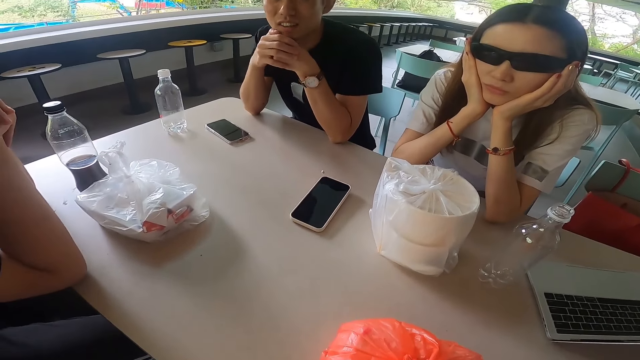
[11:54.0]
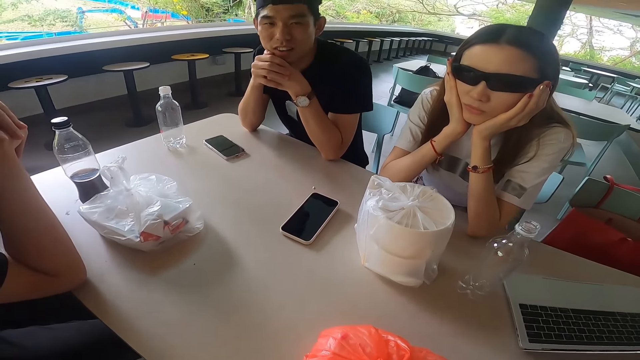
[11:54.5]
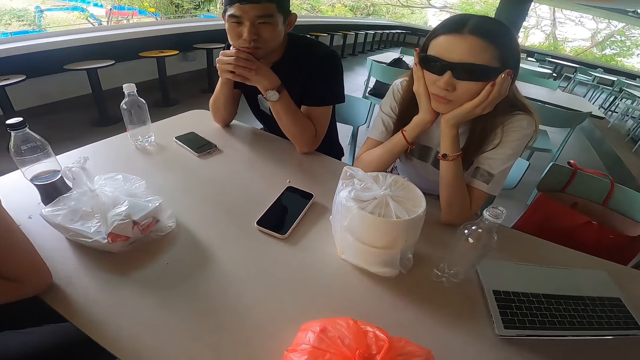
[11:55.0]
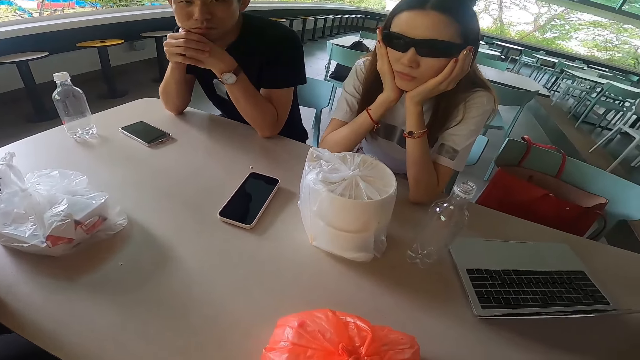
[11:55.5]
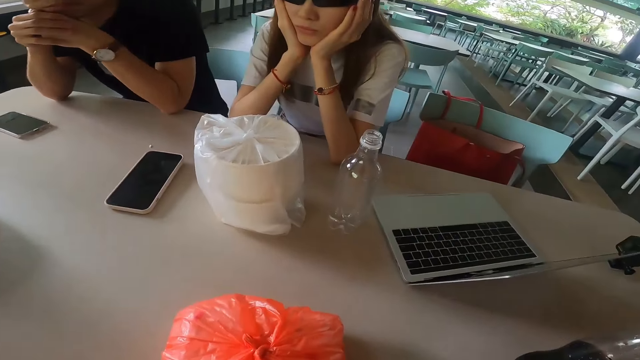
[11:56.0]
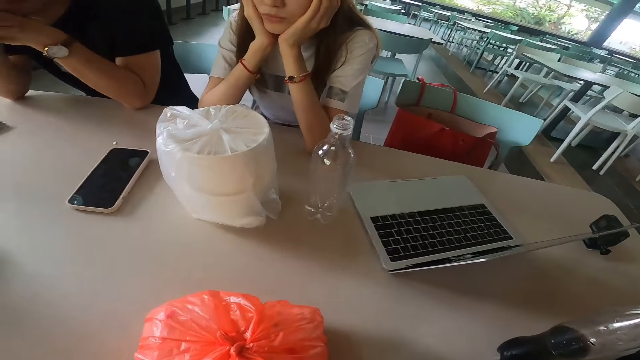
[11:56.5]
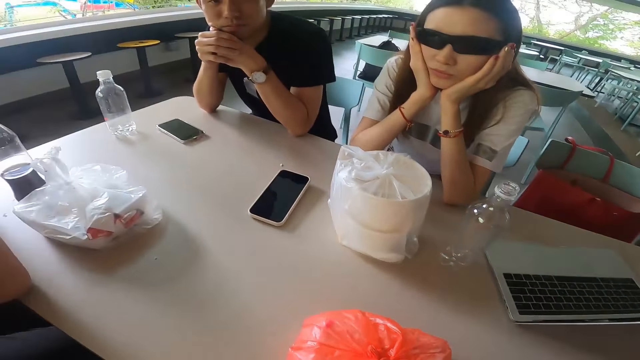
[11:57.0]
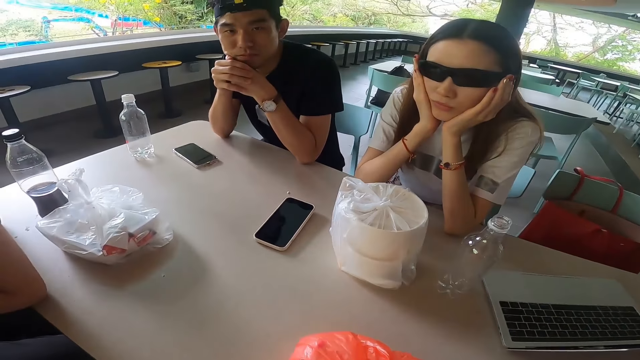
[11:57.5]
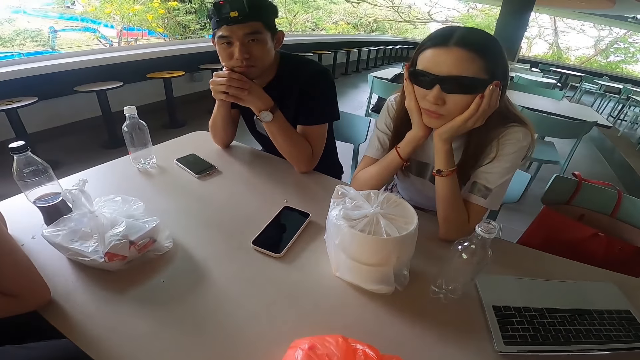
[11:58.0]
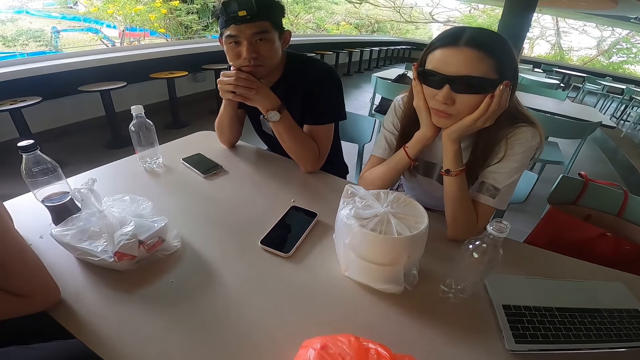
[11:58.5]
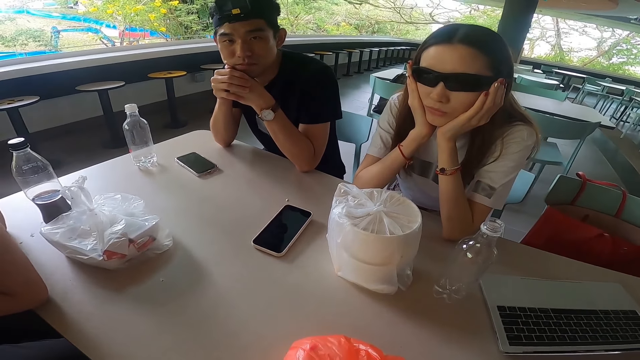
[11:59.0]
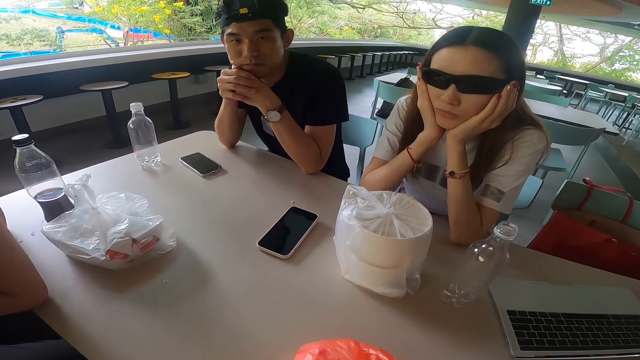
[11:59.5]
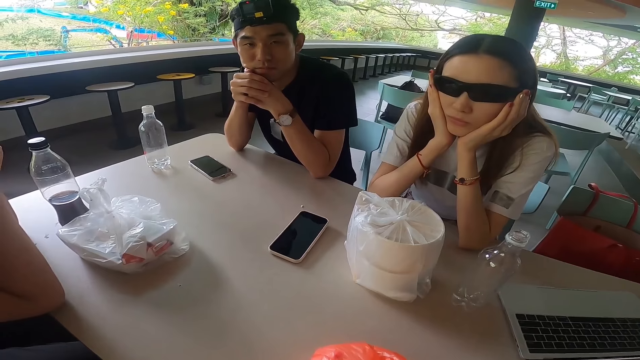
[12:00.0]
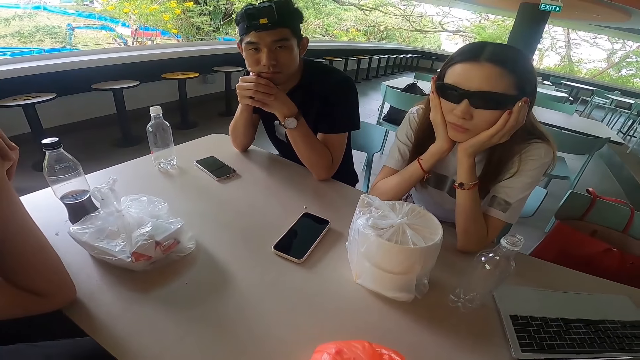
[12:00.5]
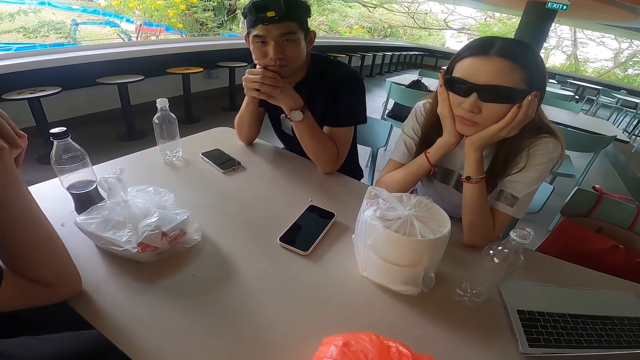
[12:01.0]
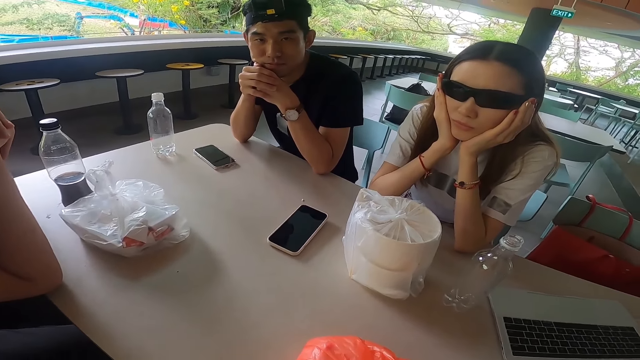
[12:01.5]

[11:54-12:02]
The camera wearer stares at the table.

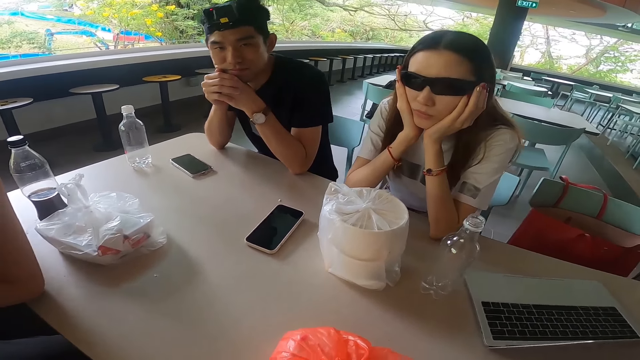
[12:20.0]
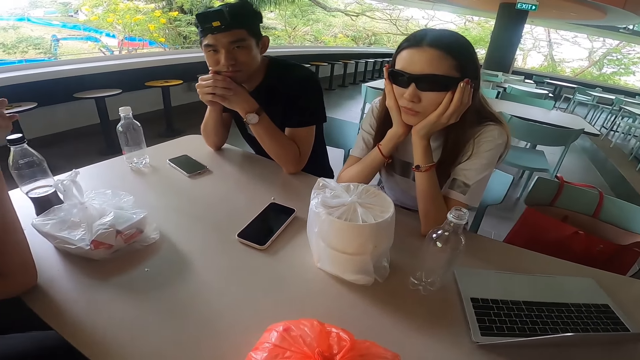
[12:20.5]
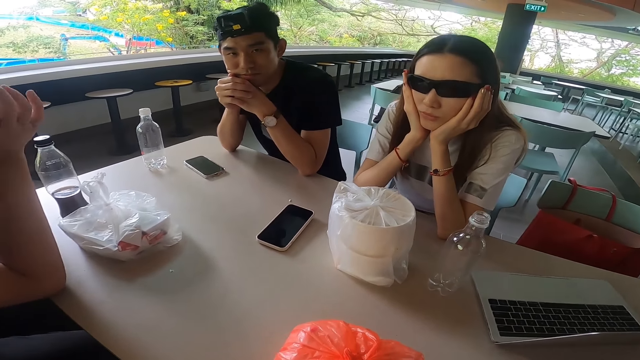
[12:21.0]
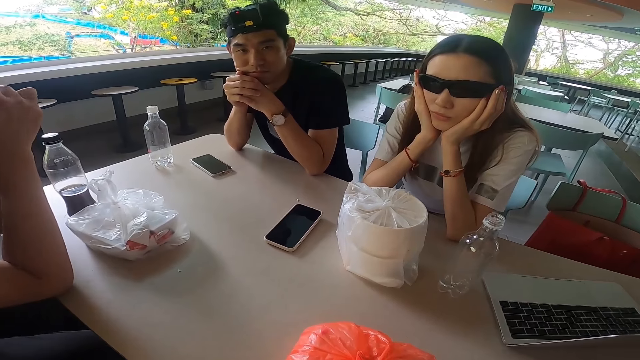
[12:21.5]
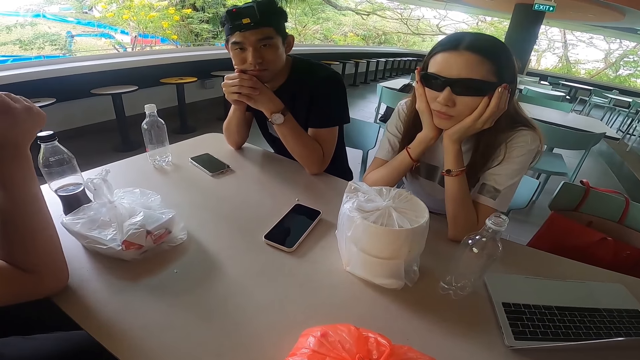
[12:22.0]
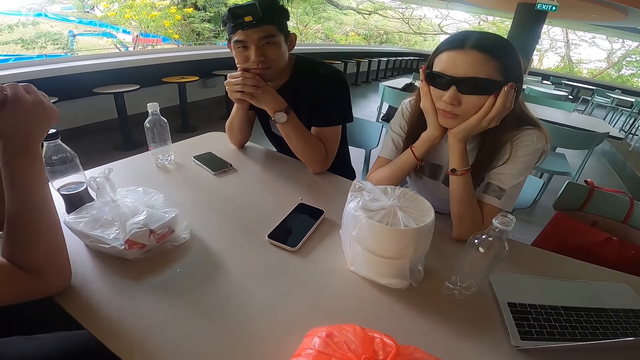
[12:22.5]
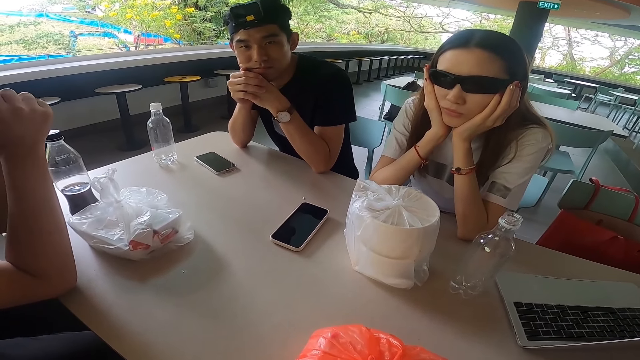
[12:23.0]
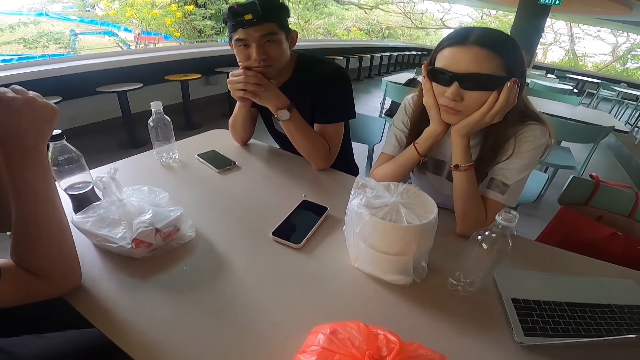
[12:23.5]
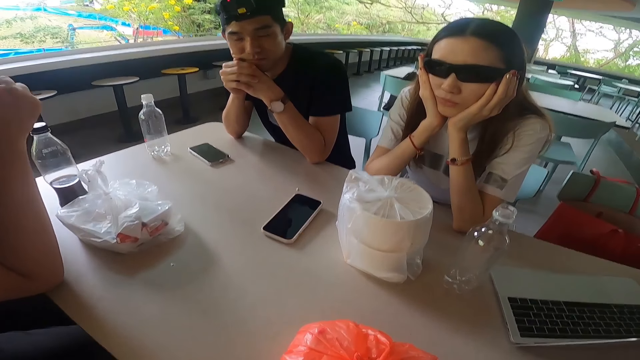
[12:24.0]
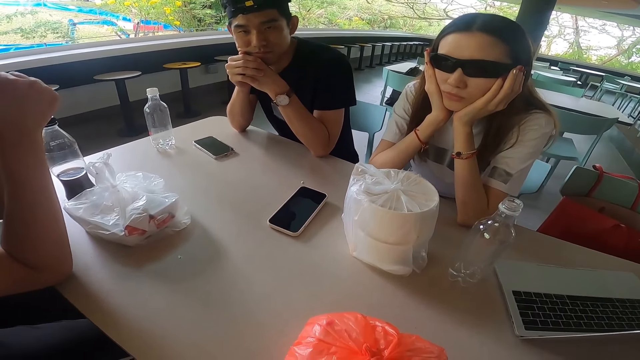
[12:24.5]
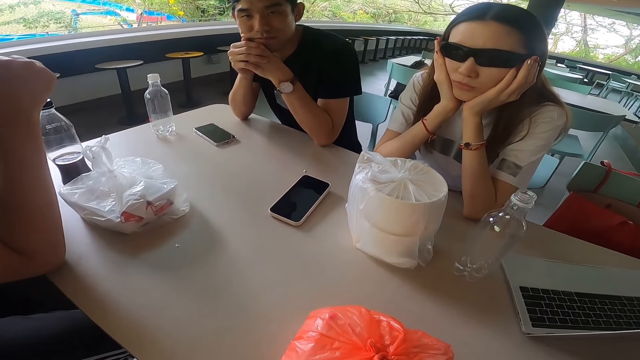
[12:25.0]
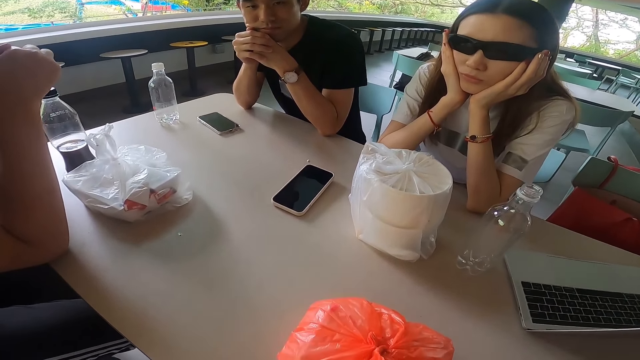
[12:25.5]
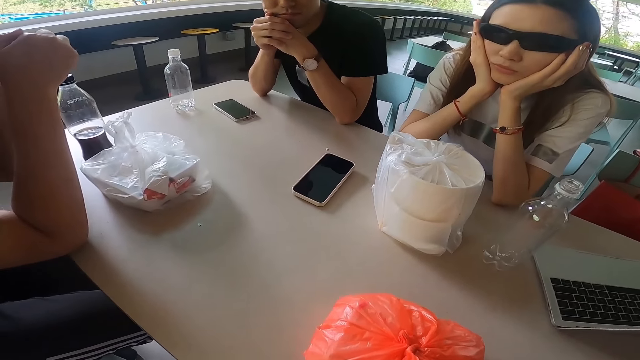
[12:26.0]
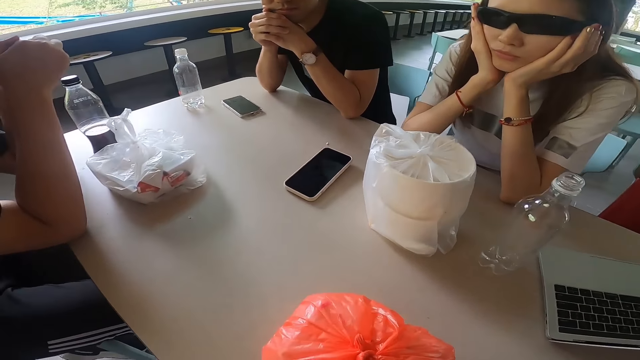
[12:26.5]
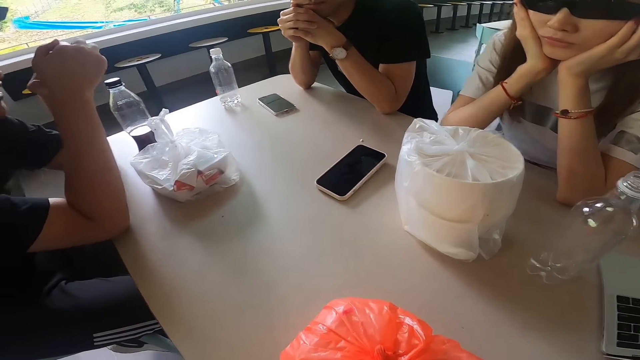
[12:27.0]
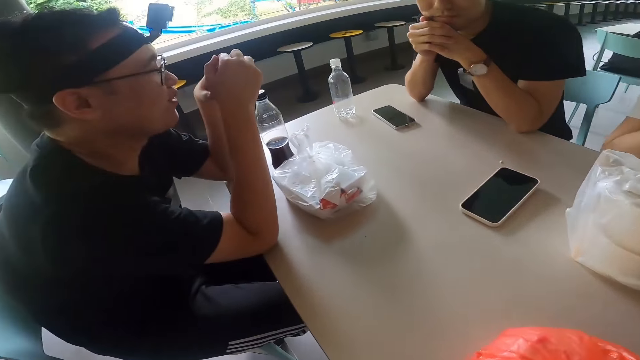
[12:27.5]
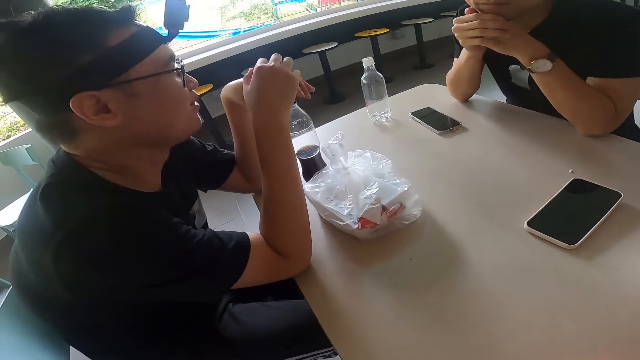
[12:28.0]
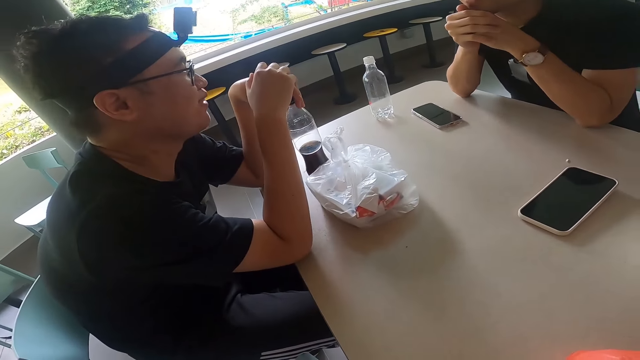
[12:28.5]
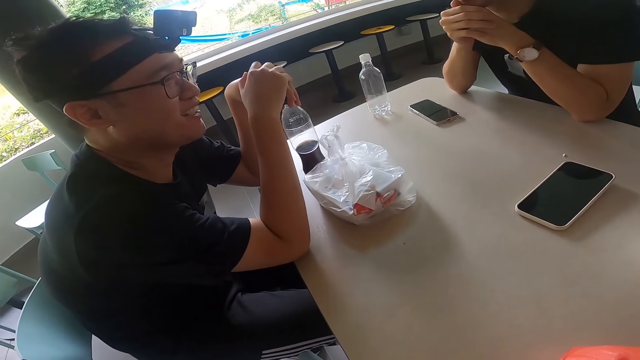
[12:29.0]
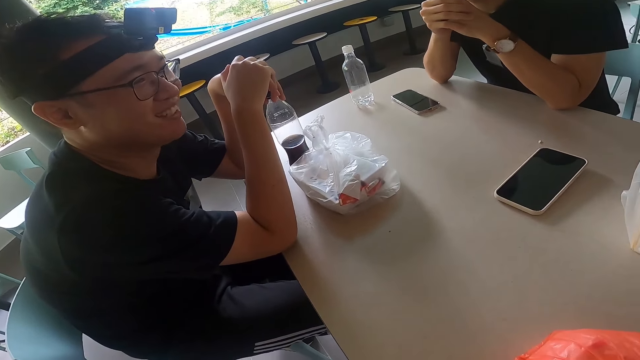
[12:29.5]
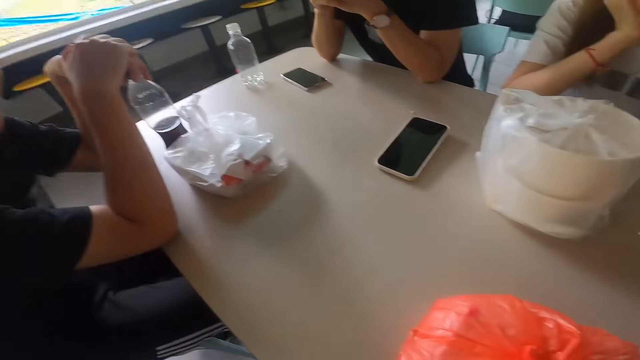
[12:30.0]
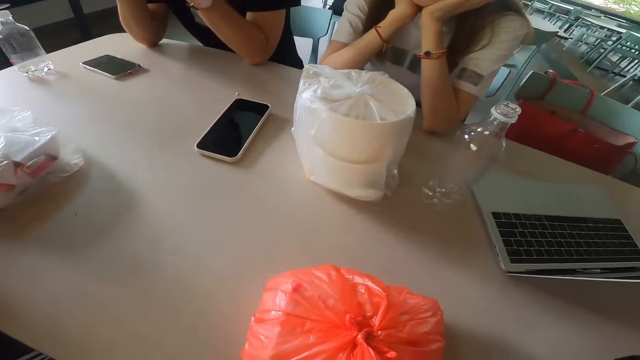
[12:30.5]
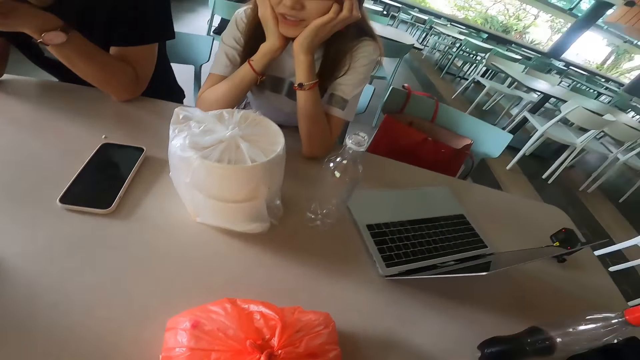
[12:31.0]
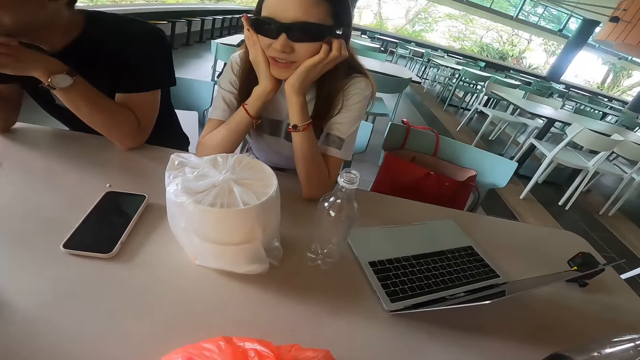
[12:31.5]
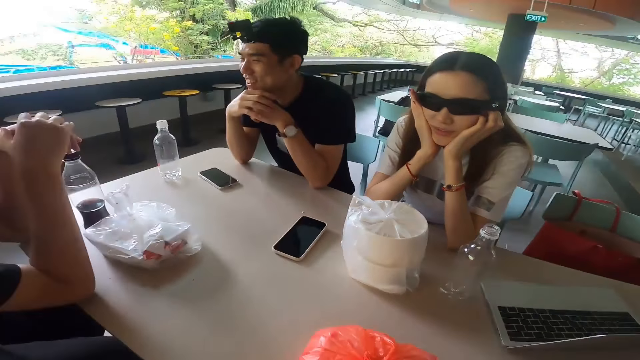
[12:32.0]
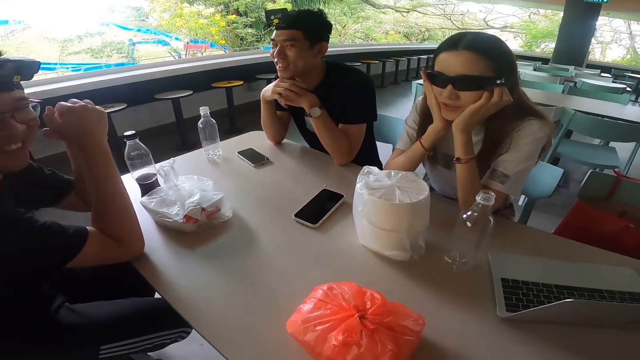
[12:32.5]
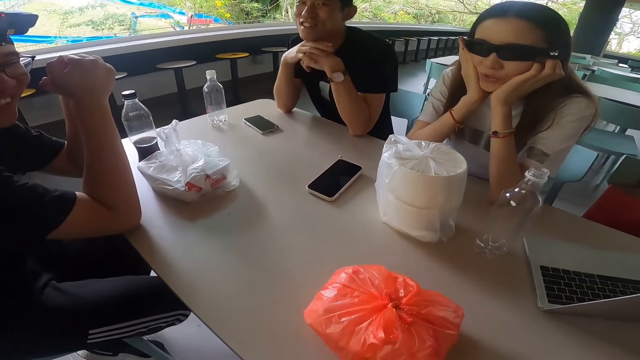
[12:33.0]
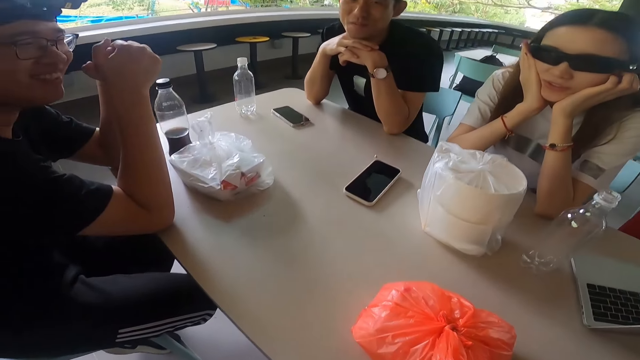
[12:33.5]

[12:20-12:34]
A man swings the right hand. The camera wearer stares at the man. The man talks as he touches the bottles of a drink next to him. The man holds the plastic bottle with the left hand. The camera wearer stares at the table.
